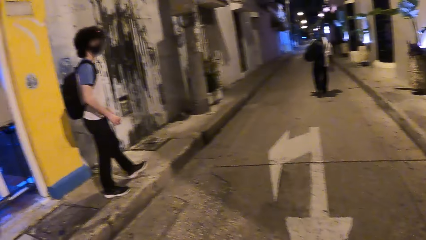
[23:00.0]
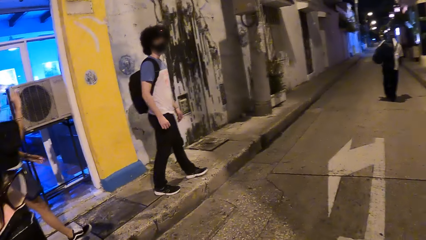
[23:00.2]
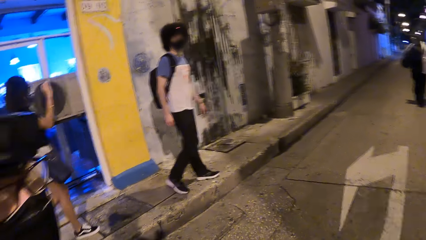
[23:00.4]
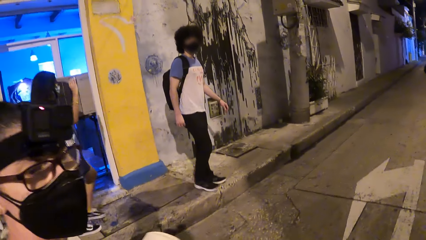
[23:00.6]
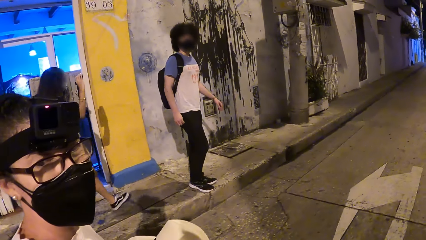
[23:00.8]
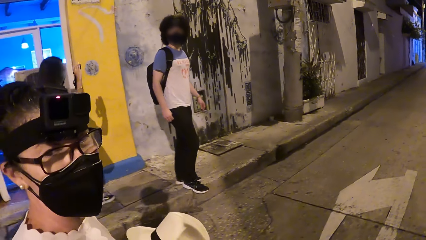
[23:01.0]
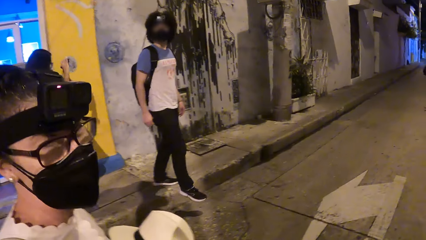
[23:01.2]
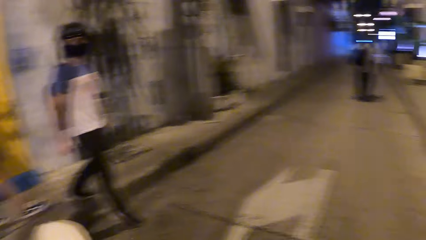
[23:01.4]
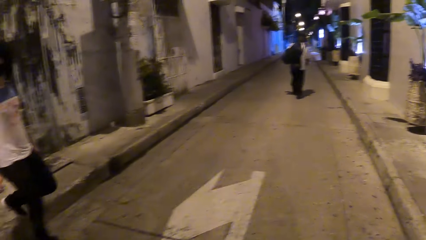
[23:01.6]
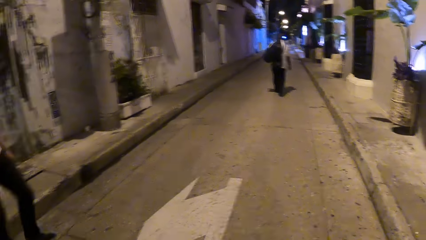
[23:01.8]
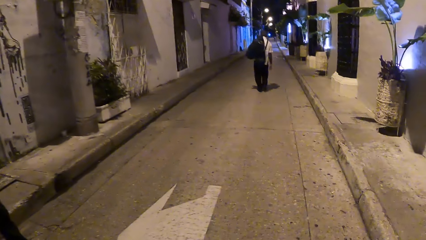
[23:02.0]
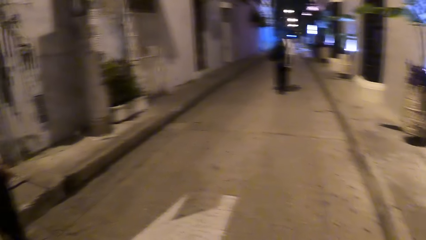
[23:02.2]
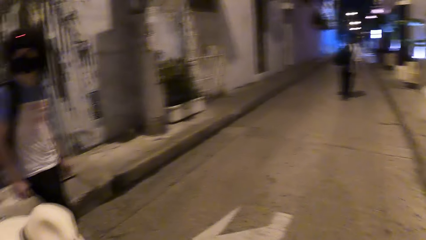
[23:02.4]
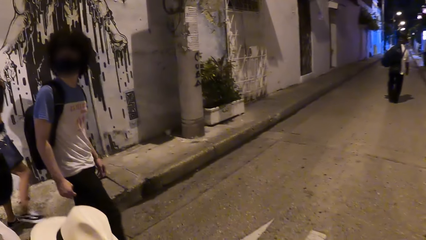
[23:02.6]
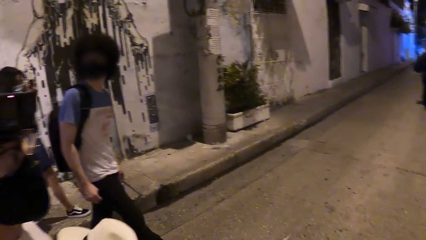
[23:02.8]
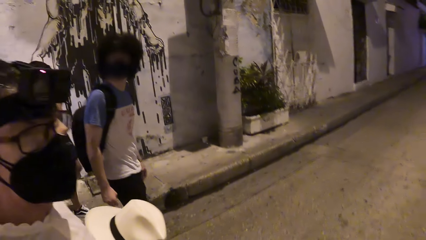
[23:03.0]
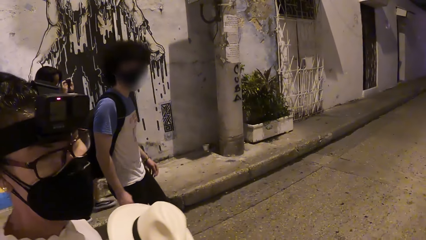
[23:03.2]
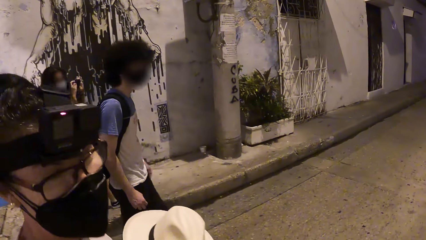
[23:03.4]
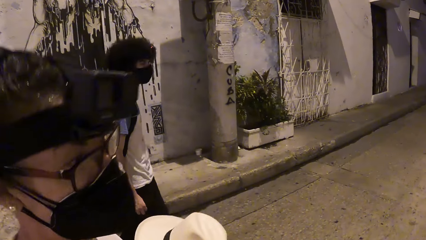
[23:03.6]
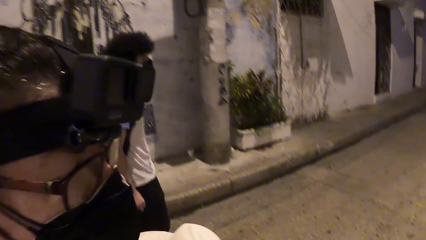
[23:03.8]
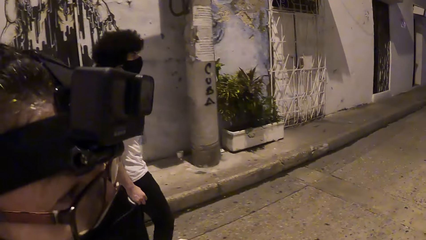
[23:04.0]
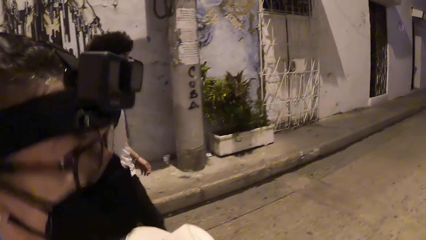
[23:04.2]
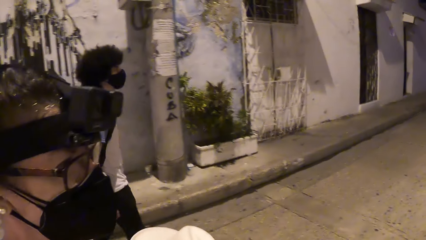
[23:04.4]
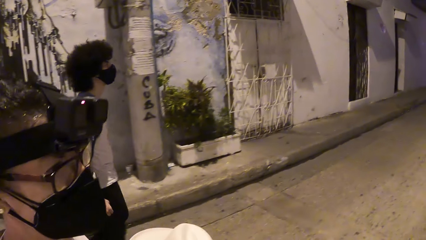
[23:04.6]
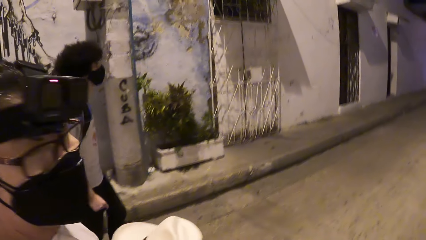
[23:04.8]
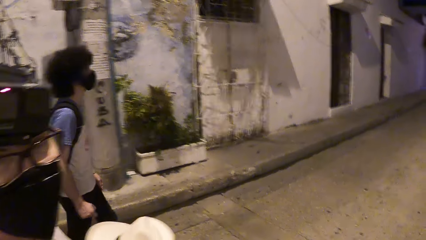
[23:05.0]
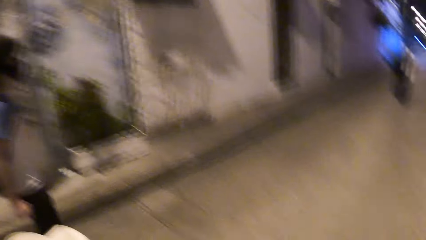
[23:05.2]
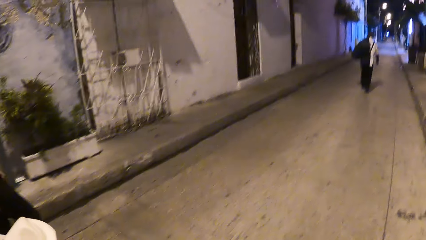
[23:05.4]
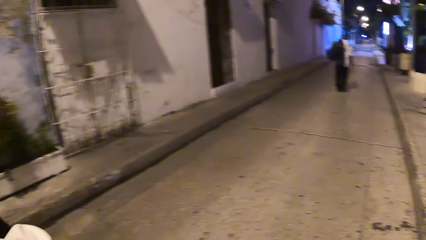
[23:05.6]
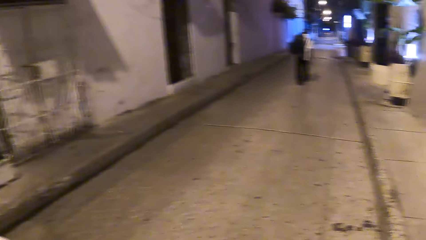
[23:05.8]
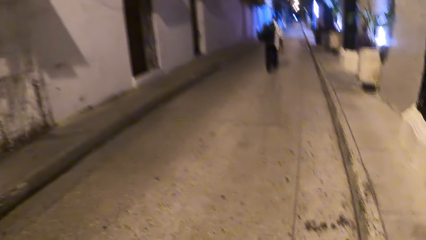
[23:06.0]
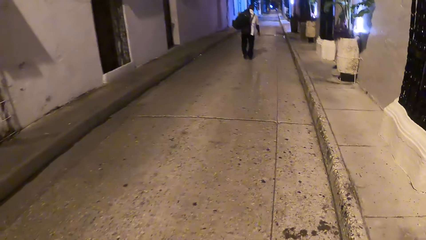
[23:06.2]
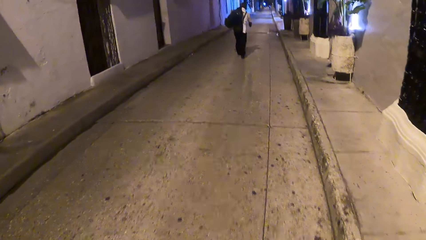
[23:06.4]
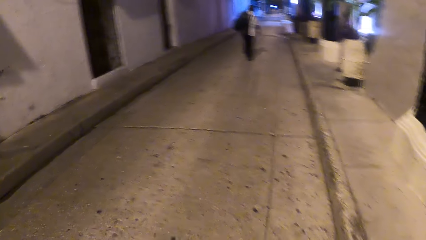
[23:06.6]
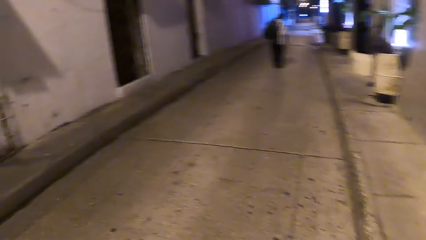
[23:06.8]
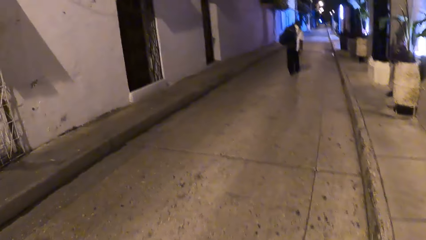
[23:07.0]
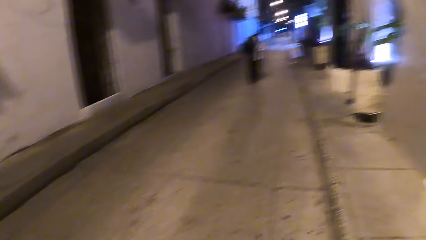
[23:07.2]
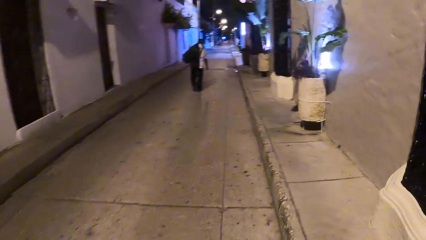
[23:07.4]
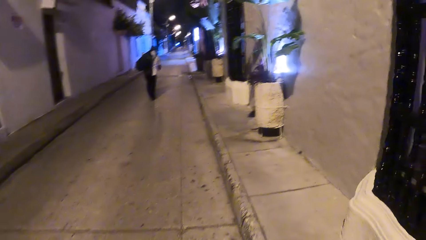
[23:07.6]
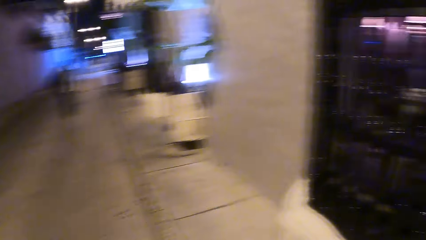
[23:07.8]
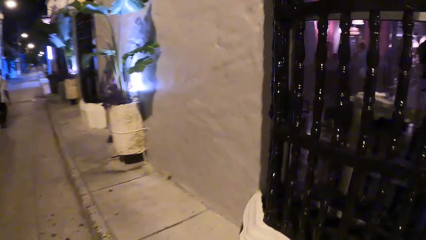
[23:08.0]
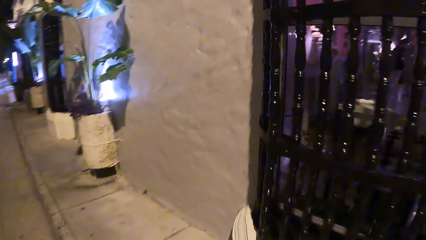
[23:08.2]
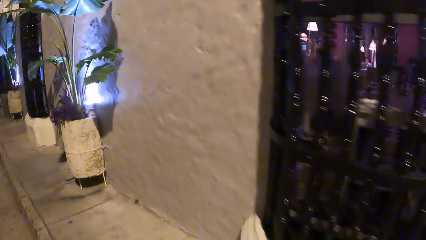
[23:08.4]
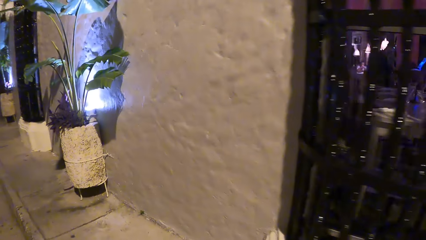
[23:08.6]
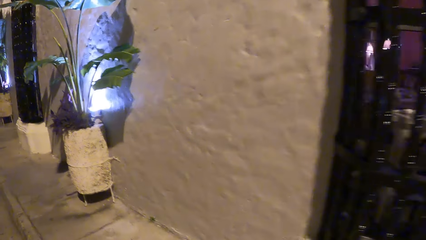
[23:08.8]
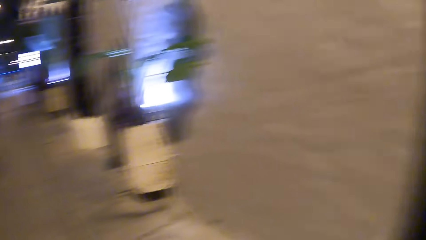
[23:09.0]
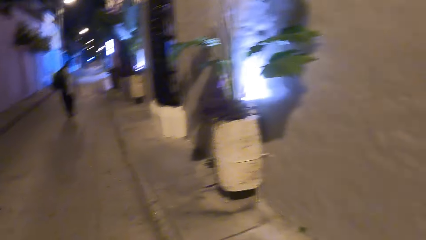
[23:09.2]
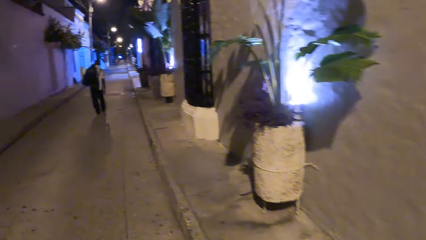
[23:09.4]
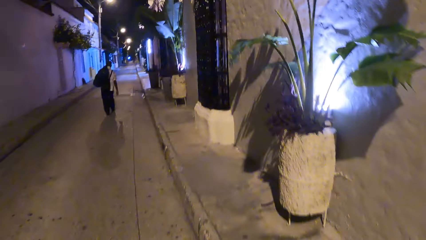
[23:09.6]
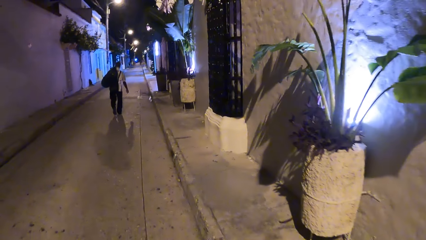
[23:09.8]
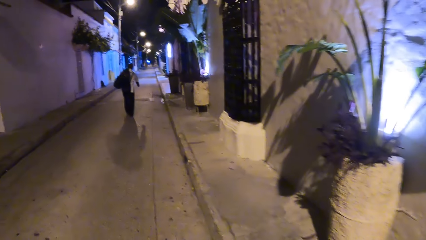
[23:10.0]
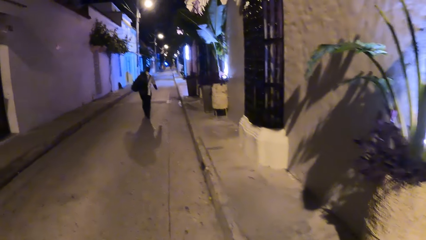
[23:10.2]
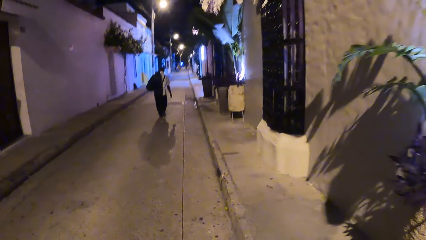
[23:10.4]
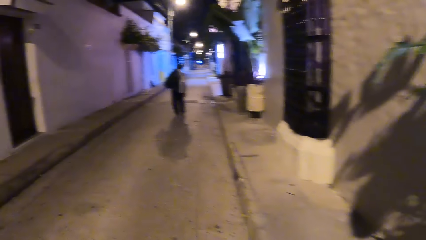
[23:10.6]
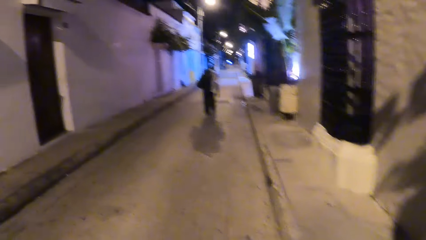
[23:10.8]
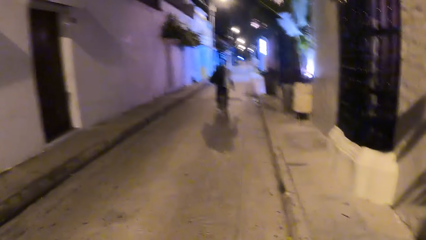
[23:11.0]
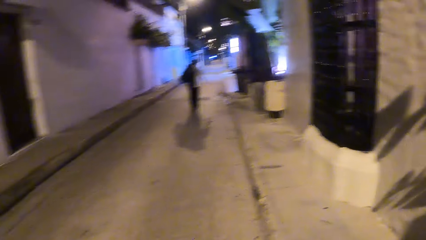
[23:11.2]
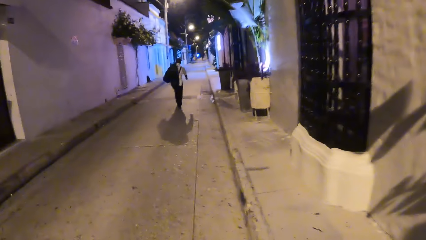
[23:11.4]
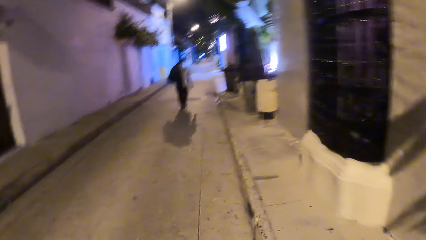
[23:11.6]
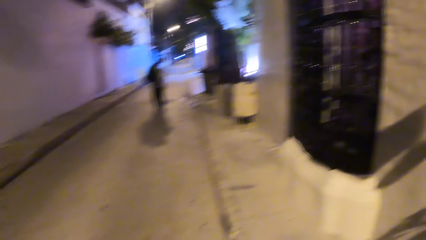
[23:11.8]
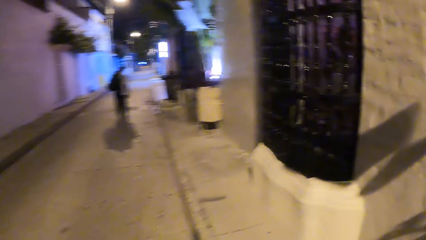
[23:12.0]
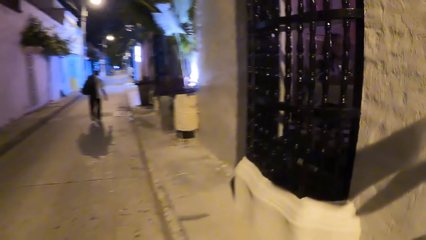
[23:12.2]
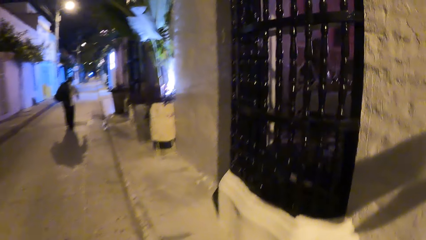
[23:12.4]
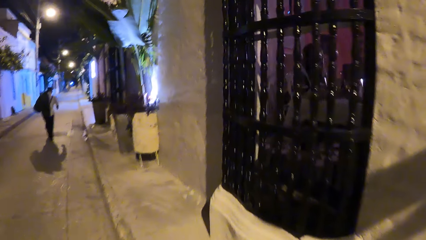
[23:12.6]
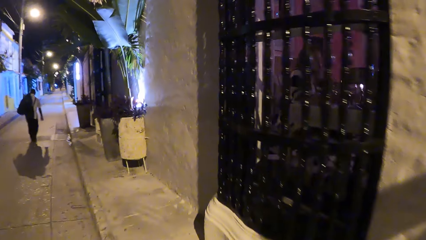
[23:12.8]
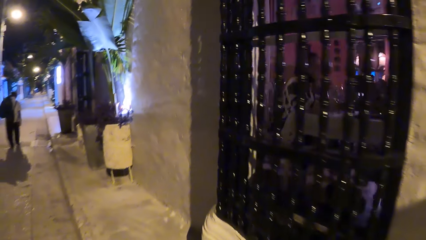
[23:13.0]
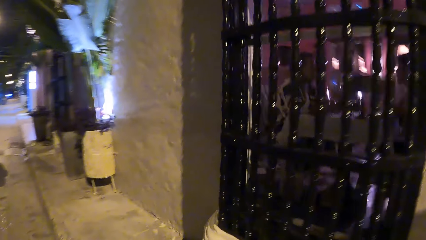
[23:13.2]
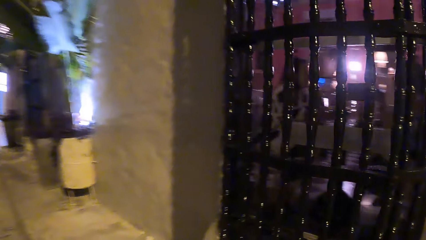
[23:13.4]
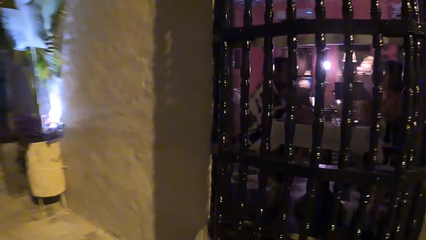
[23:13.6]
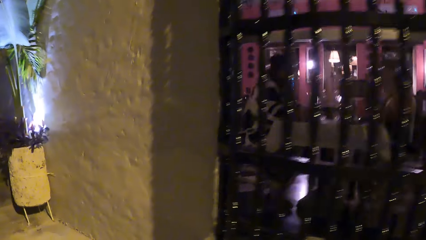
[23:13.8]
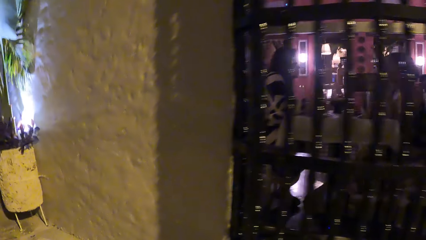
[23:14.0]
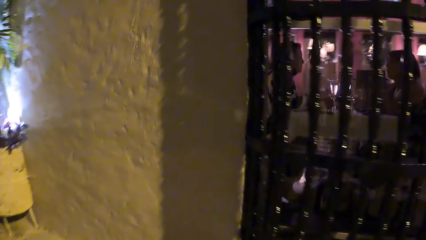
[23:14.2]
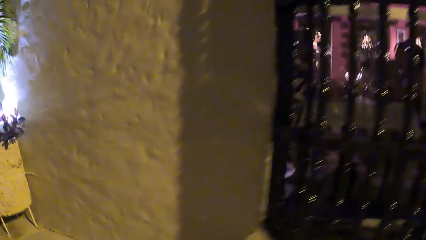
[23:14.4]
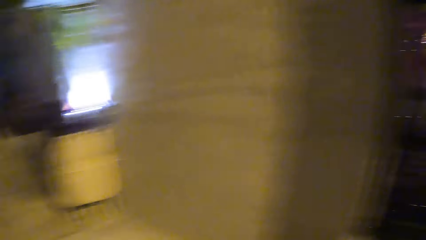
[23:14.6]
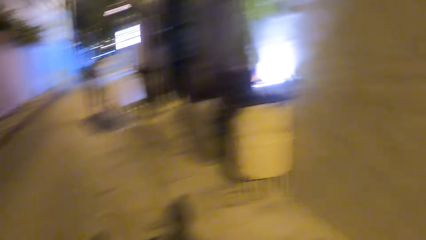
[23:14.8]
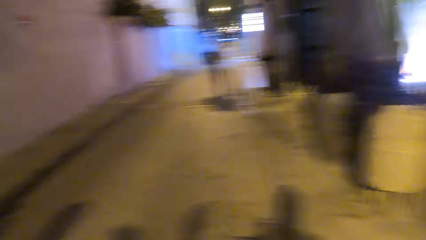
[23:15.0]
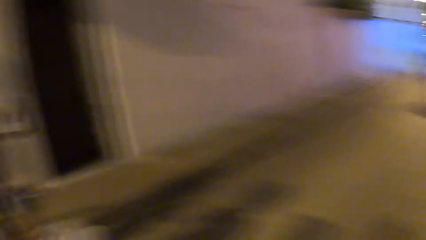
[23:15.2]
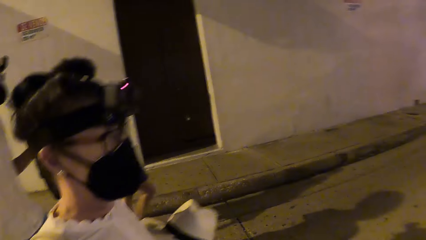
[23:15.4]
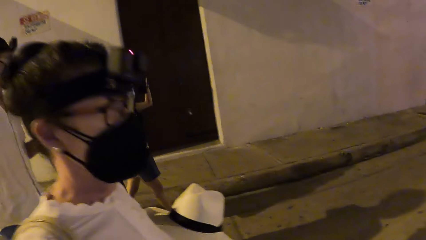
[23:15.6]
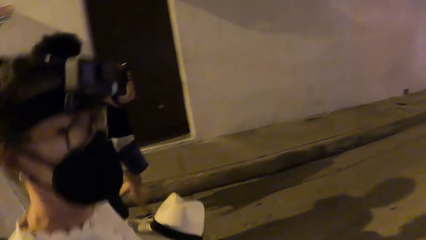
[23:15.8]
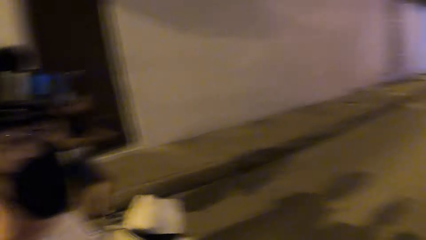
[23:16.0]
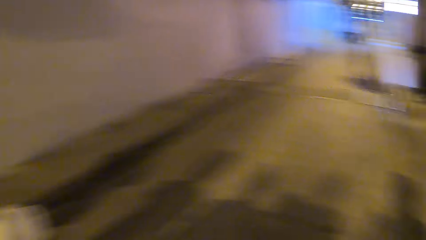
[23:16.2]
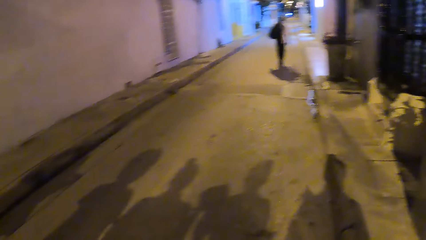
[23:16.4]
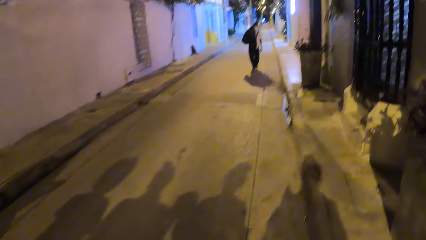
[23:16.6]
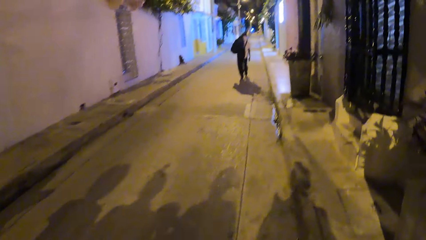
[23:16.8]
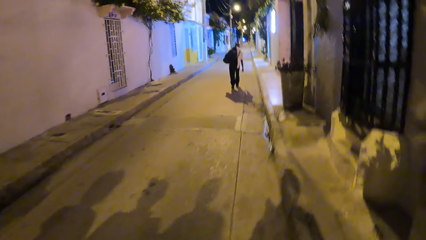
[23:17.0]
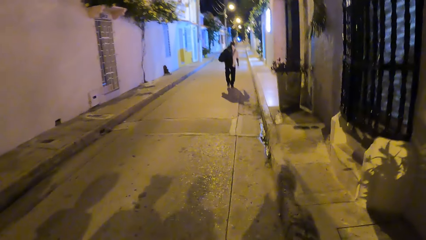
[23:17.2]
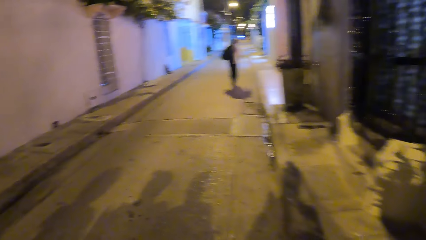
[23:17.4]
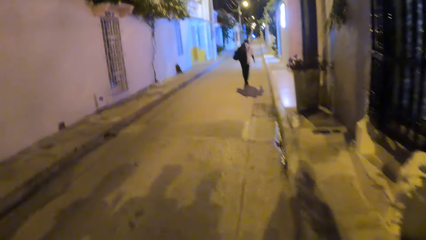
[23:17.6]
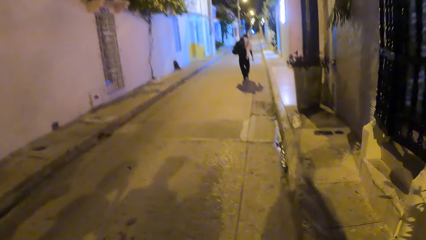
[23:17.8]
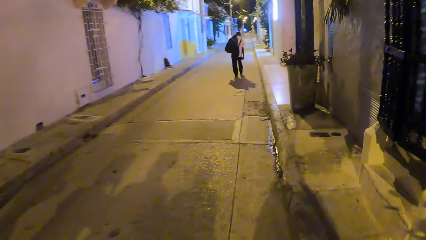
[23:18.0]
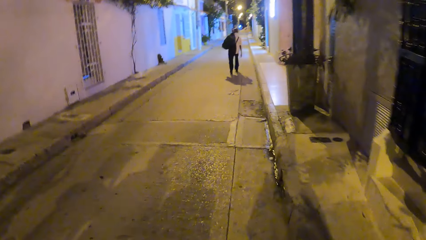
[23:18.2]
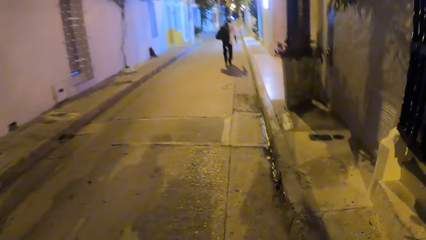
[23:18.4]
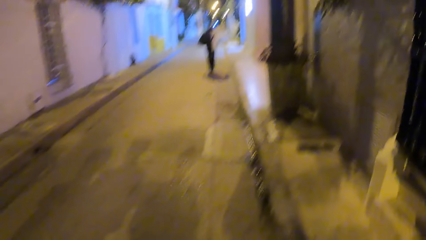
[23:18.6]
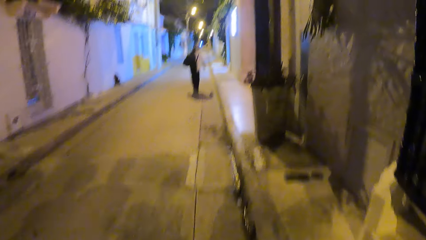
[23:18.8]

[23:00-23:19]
The camera wearer walks on the street. They look around. They walk on the street. They look around. They walk on the street.
